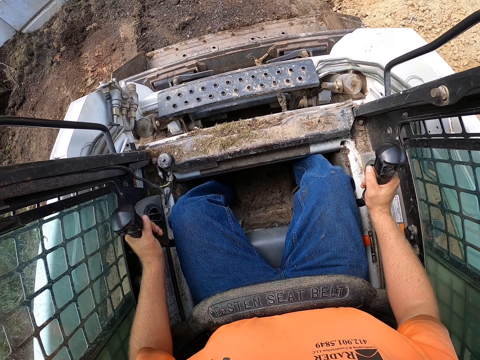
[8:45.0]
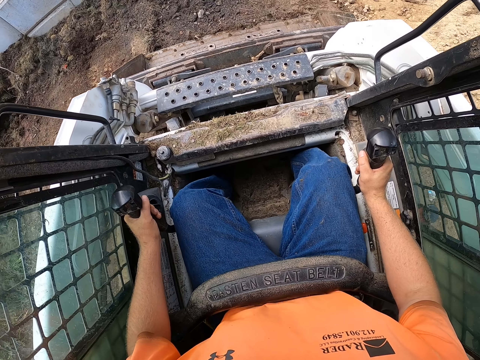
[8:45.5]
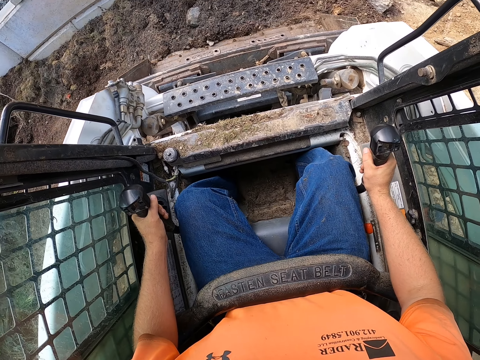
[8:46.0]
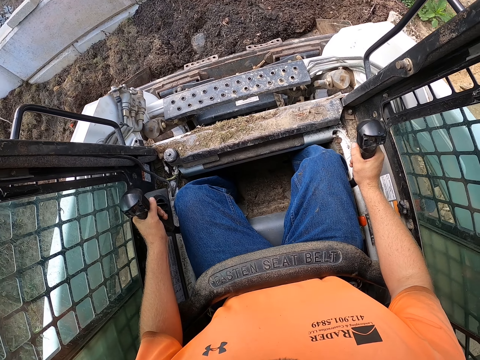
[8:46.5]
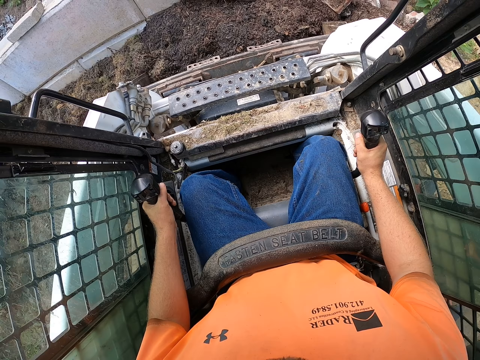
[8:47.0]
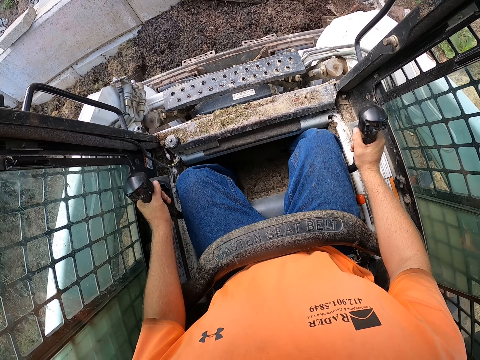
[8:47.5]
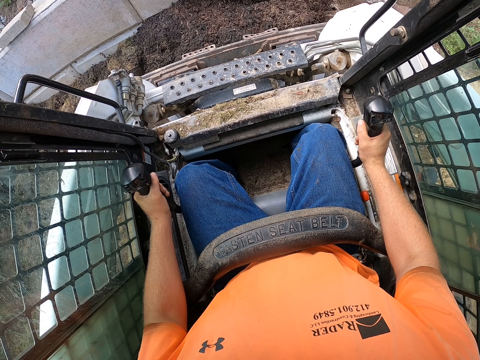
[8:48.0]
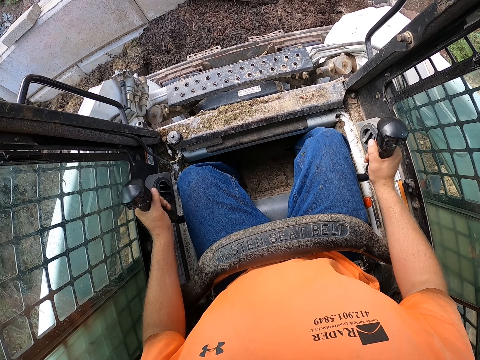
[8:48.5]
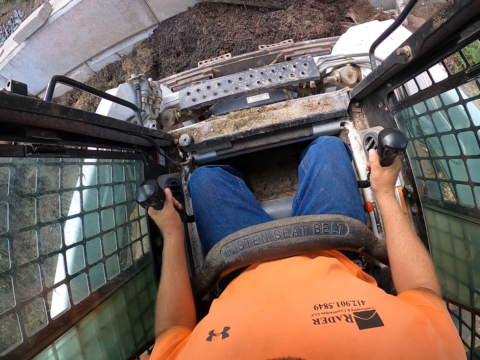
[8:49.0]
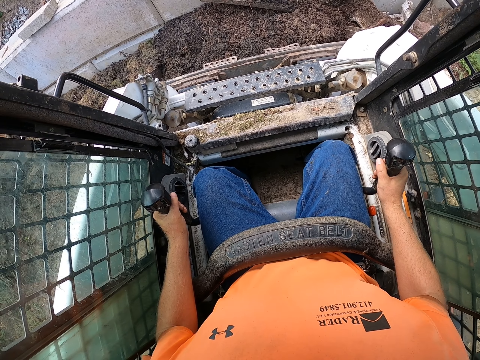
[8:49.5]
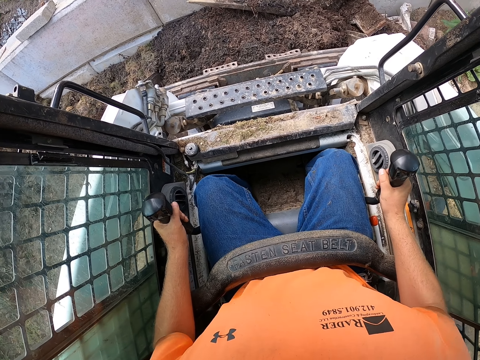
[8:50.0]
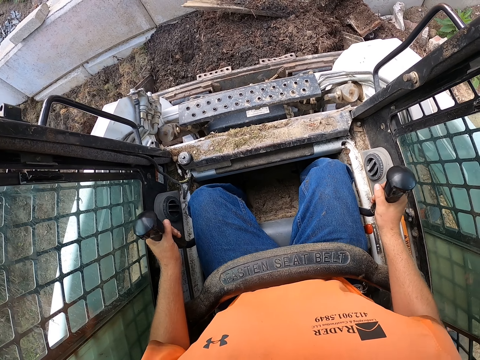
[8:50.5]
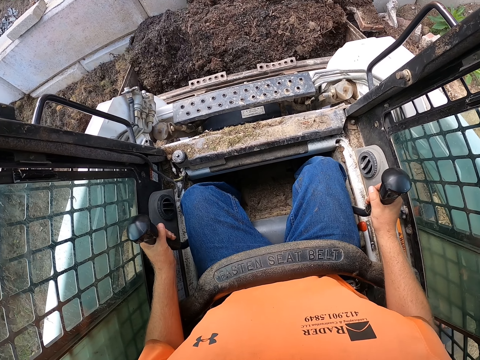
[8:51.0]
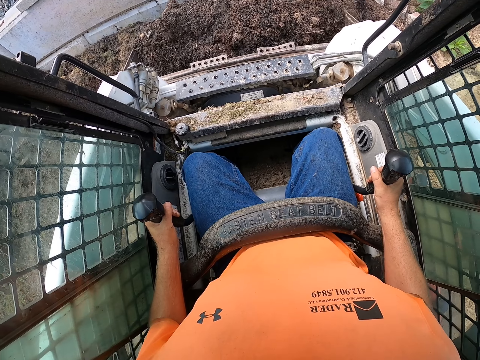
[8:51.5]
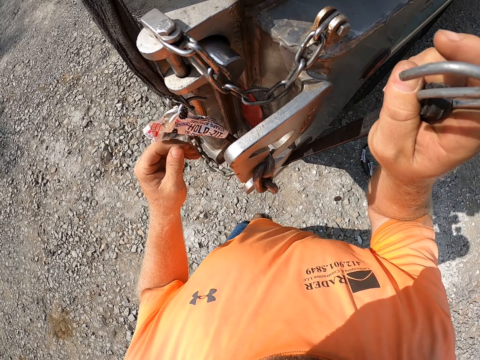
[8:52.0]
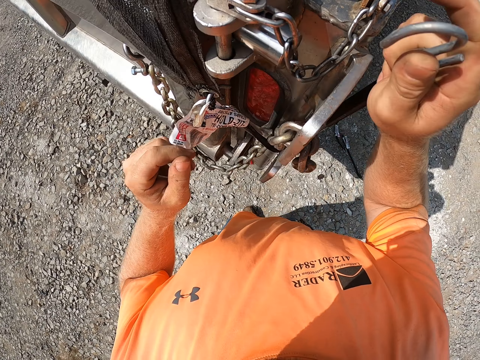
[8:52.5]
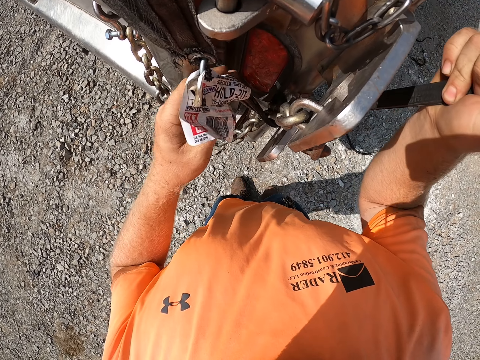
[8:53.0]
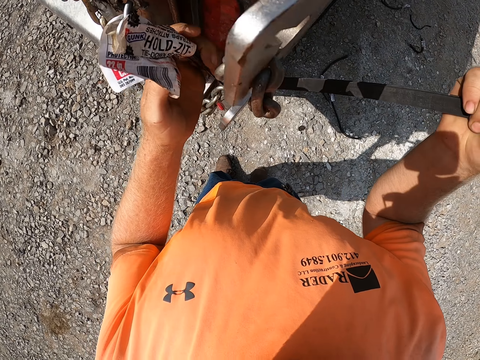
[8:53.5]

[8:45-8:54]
The camera wearer scoops soil with the forklift. A man closes the truck tail gate.

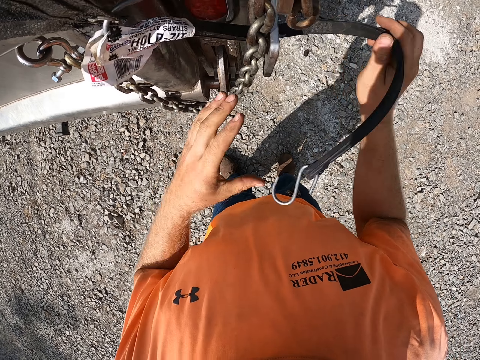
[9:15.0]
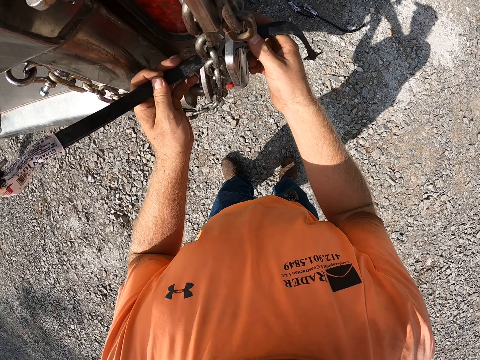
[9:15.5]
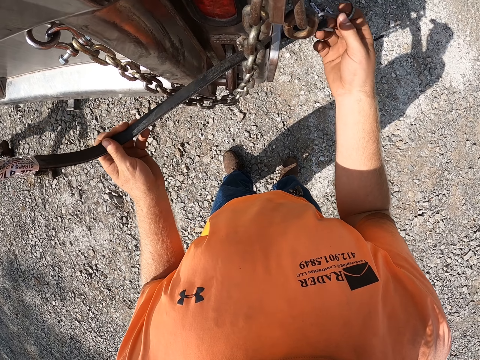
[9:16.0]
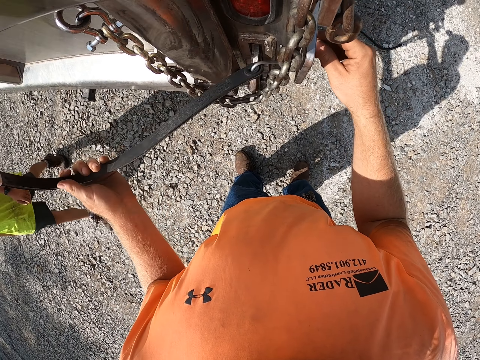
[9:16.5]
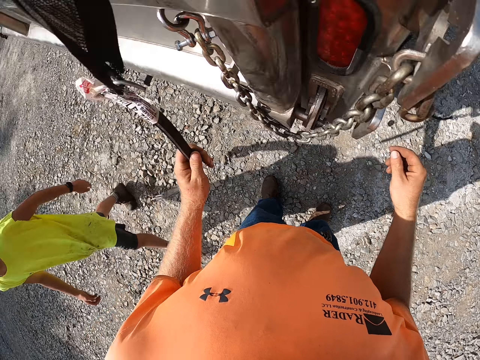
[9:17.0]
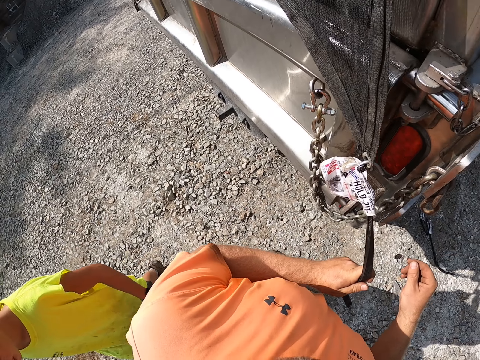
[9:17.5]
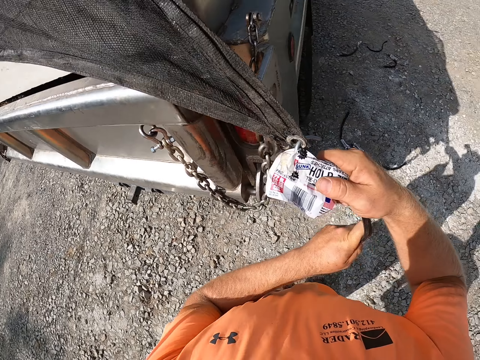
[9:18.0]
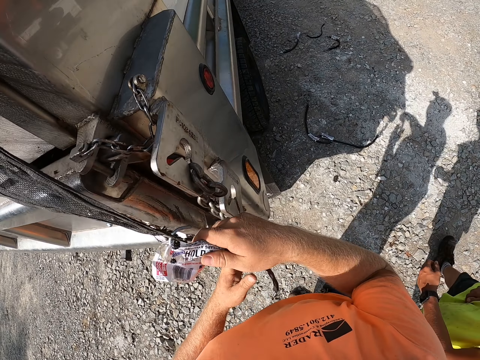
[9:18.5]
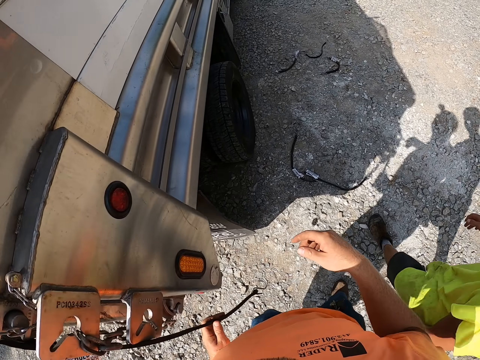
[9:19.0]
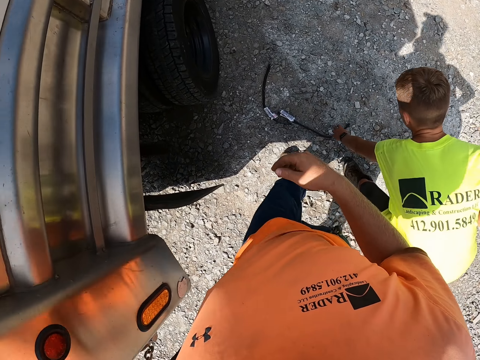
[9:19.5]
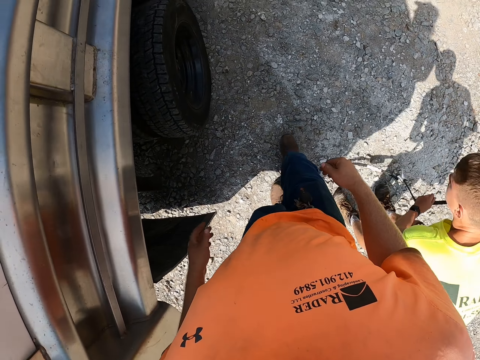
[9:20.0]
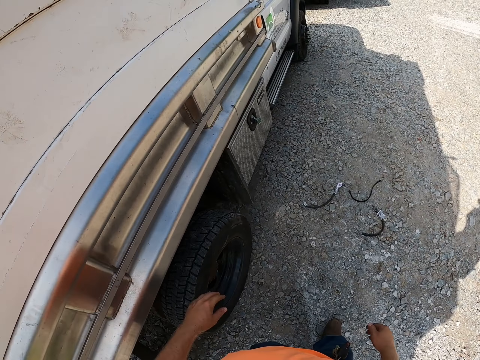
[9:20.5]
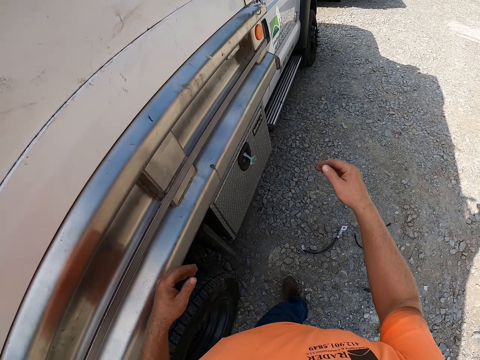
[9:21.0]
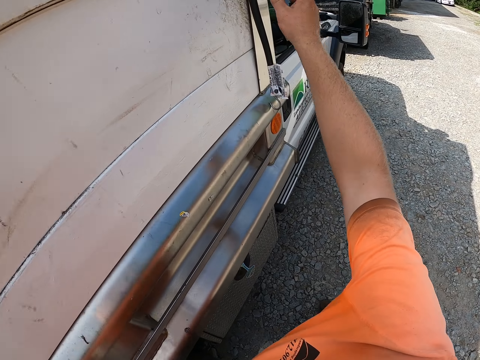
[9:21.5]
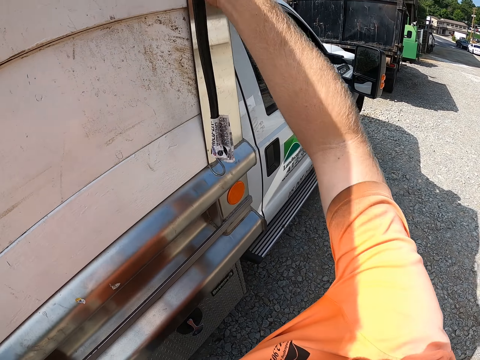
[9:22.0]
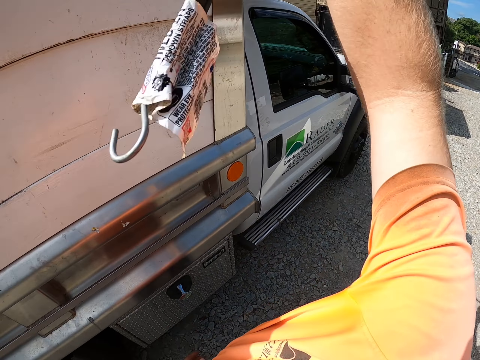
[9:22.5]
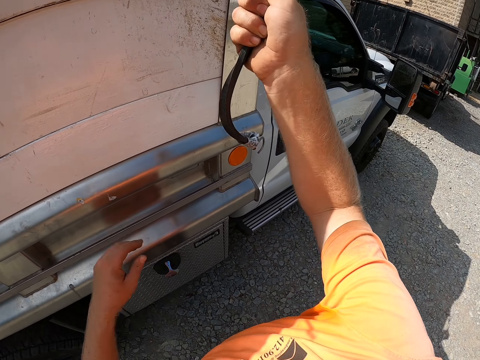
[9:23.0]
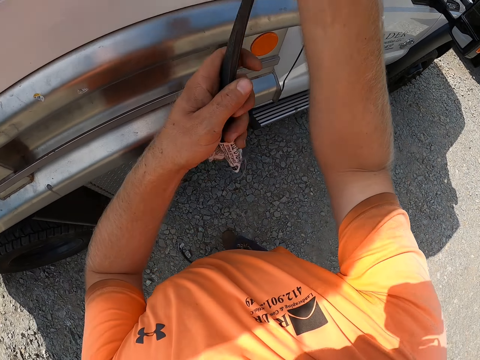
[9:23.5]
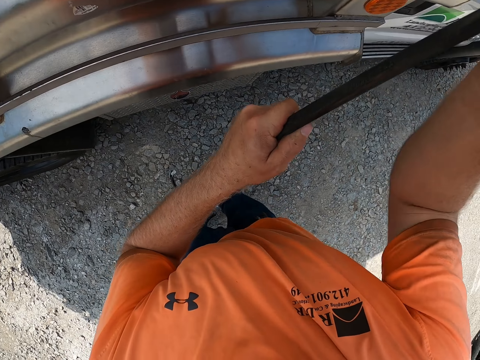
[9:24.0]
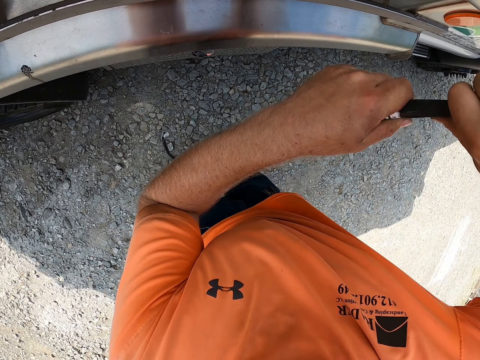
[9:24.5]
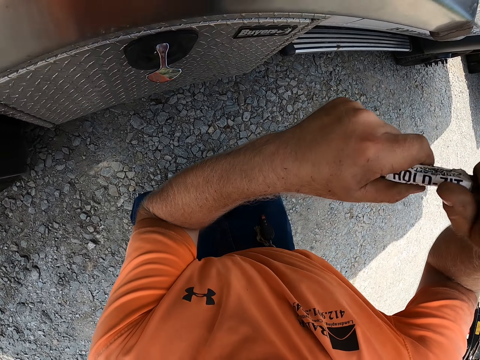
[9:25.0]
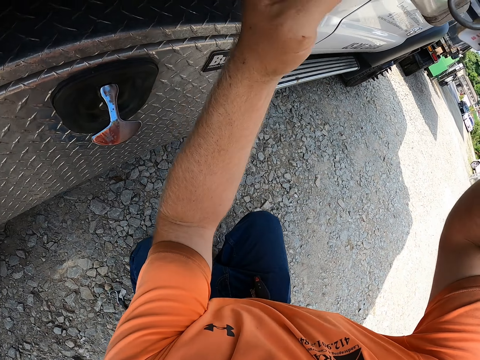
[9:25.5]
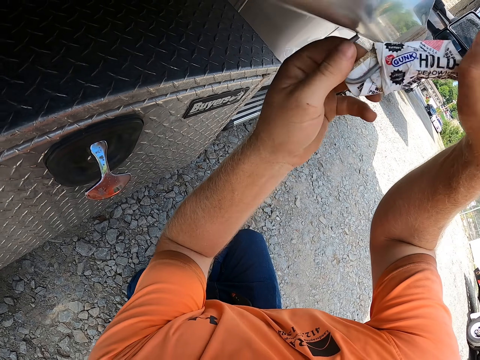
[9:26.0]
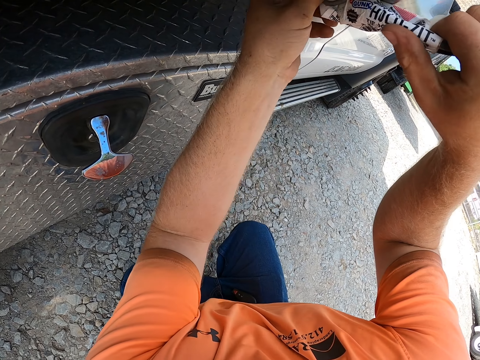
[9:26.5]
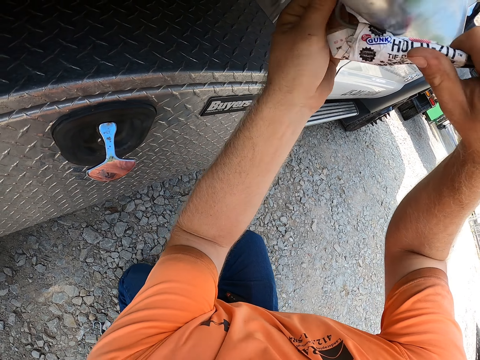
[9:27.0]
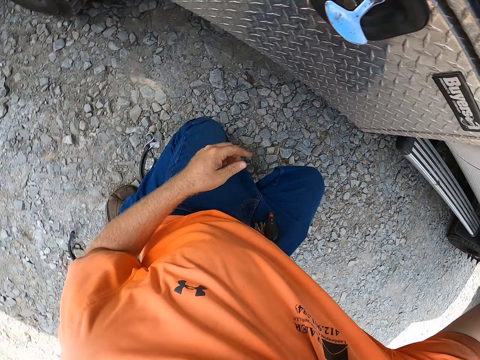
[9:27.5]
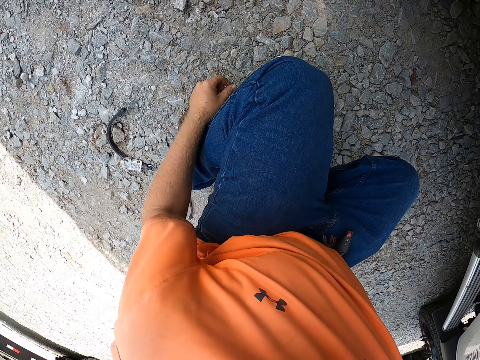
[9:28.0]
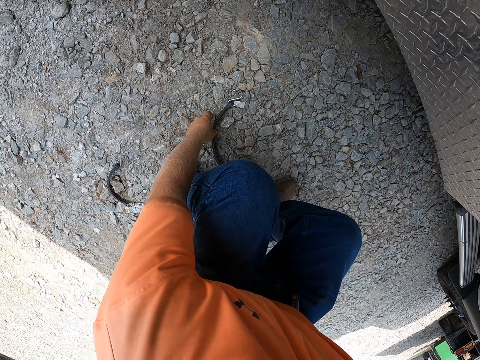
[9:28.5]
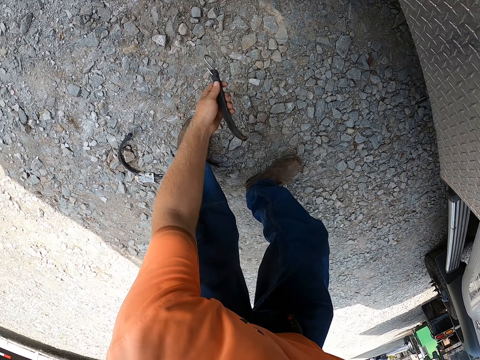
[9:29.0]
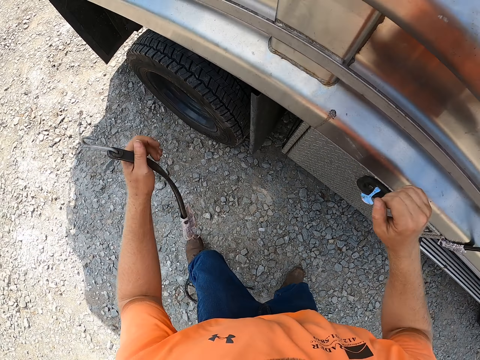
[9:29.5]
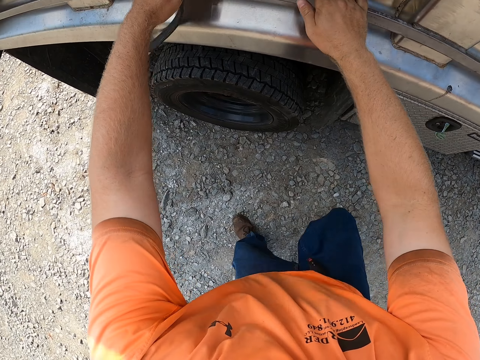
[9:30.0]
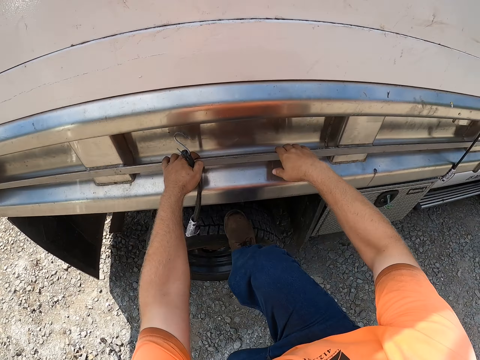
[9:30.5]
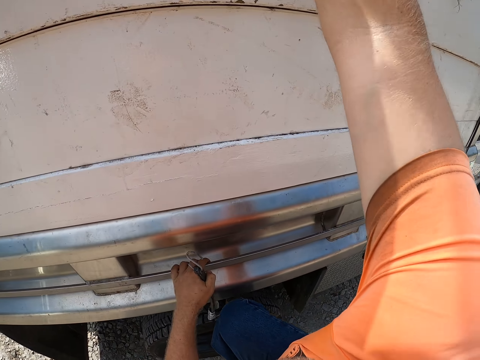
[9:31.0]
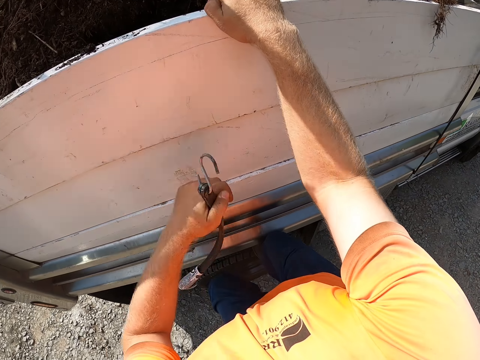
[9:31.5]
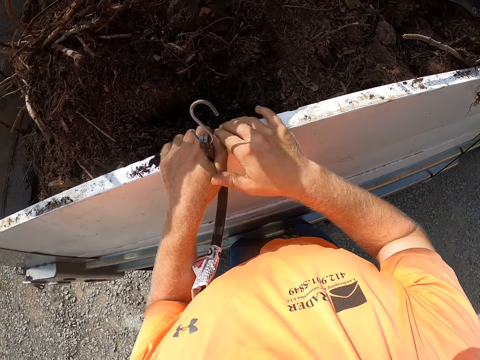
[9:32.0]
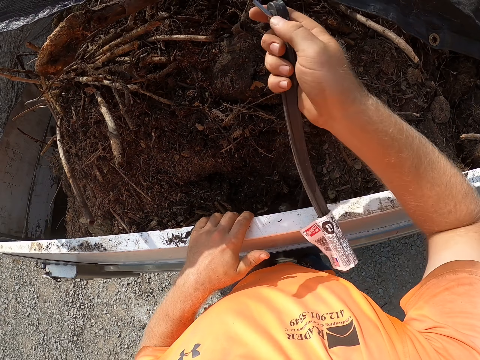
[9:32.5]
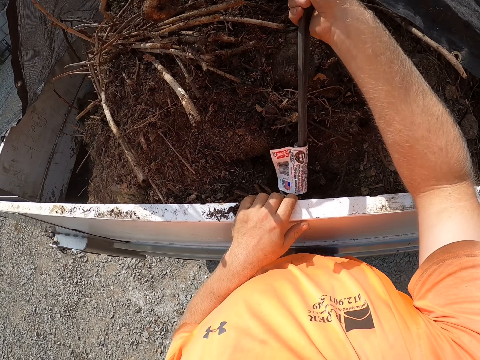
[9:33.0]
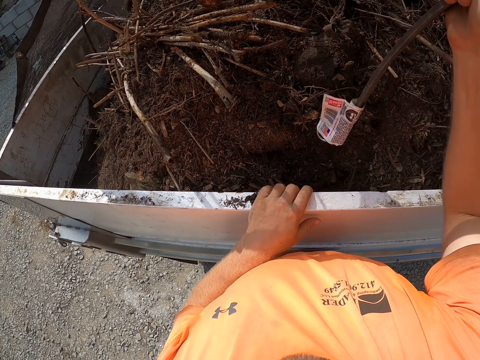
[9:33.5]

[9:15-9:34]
A man walks by the camera wearer. The camera wearer walks around the truck. The man picks up a rope on the floor with his left hand. The camera wearer pulls down a rope from the truck with both hands. He hooks the rope to the truck with both hands. He picks up a rope on the floor with his left hand. He holds the truck with both hands and climbs the truck. He pulls the canvas. He hooks the rope in his right hand in a net on the truck.
